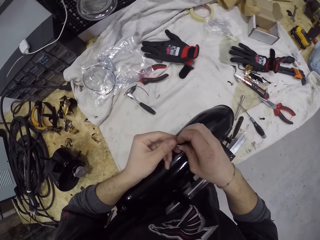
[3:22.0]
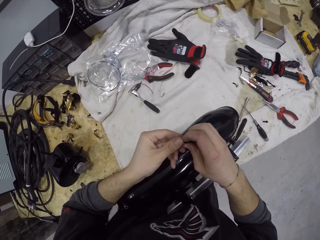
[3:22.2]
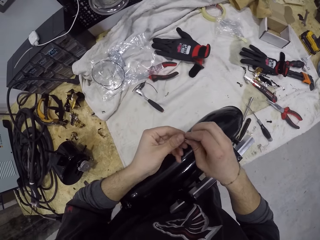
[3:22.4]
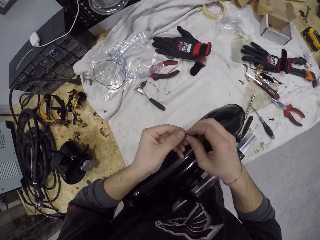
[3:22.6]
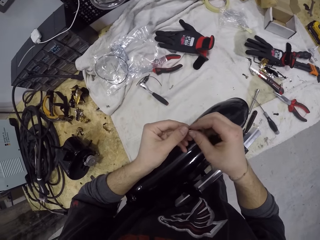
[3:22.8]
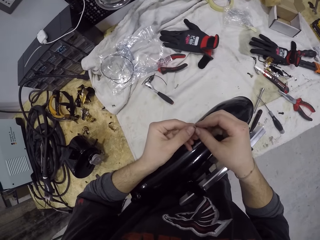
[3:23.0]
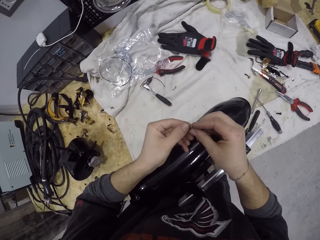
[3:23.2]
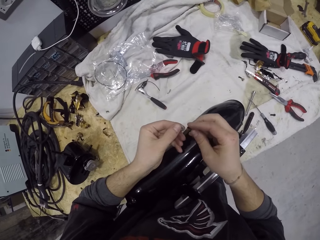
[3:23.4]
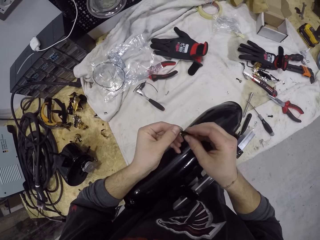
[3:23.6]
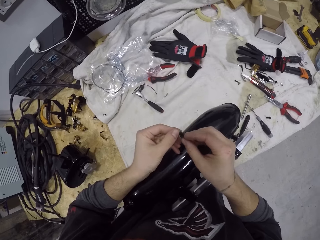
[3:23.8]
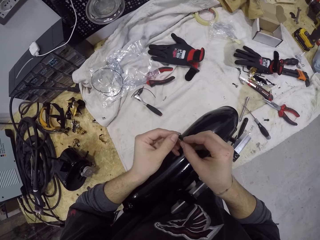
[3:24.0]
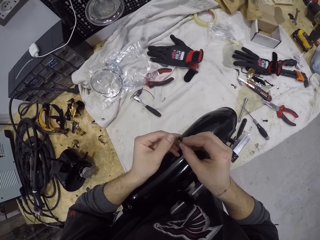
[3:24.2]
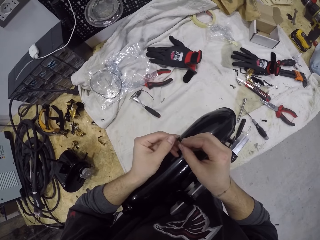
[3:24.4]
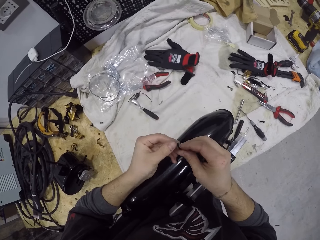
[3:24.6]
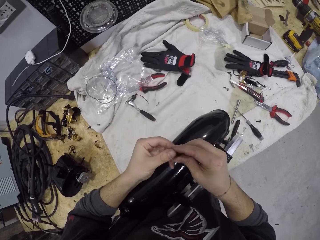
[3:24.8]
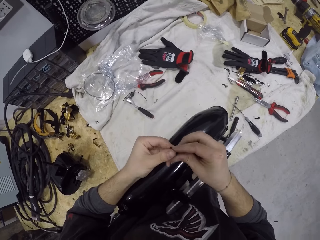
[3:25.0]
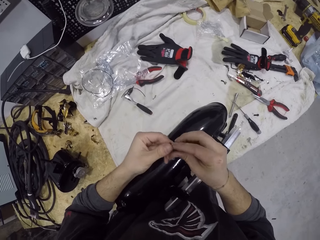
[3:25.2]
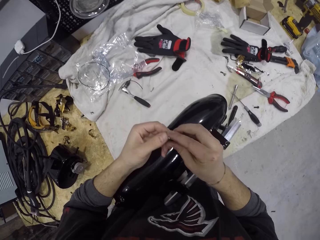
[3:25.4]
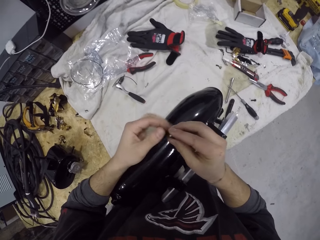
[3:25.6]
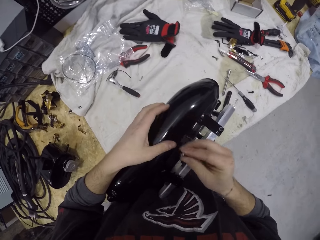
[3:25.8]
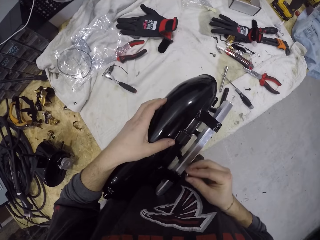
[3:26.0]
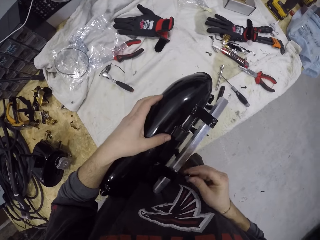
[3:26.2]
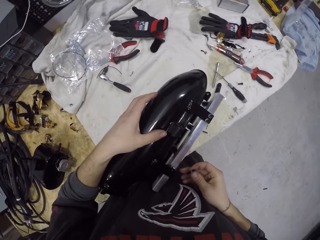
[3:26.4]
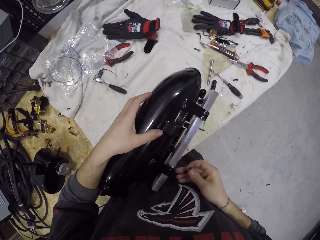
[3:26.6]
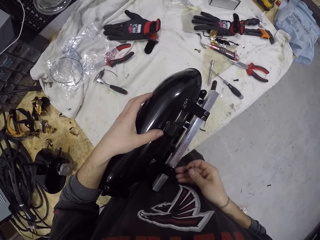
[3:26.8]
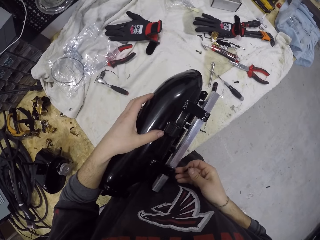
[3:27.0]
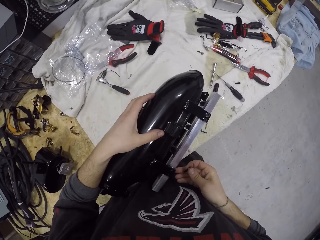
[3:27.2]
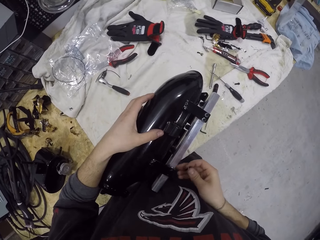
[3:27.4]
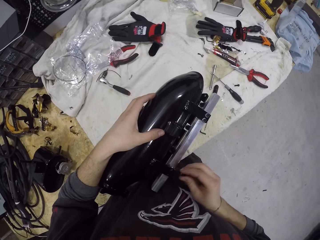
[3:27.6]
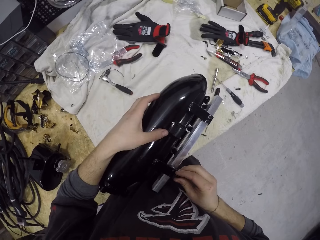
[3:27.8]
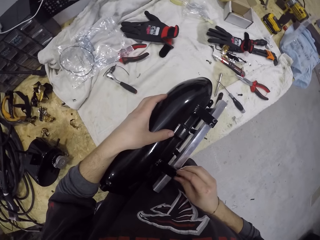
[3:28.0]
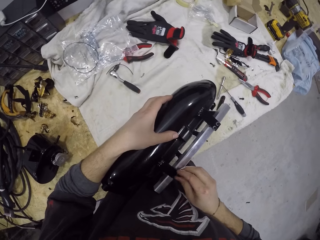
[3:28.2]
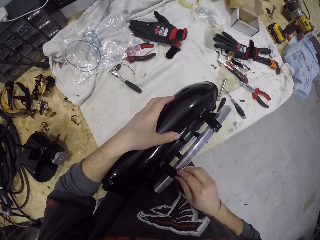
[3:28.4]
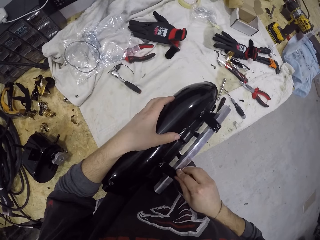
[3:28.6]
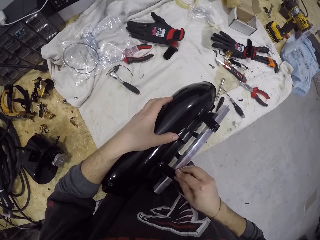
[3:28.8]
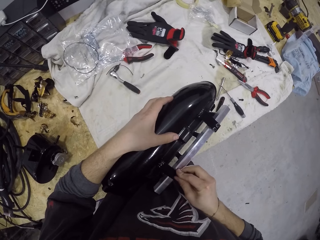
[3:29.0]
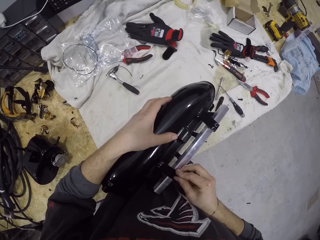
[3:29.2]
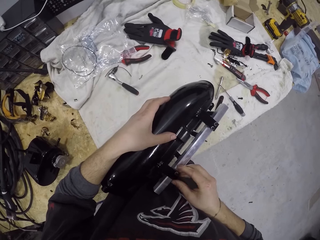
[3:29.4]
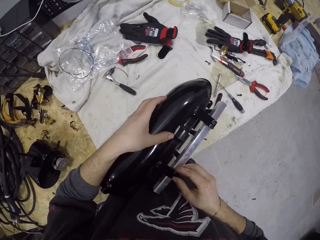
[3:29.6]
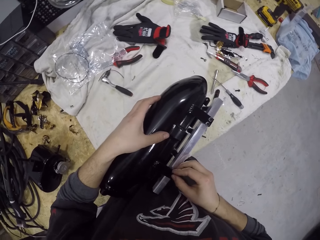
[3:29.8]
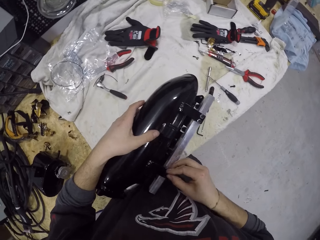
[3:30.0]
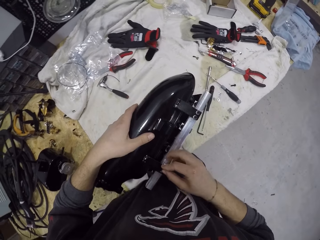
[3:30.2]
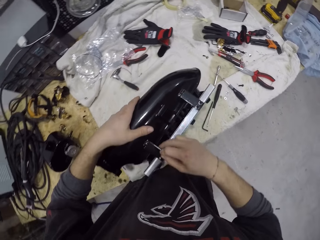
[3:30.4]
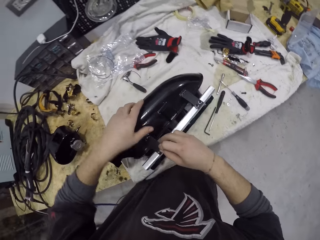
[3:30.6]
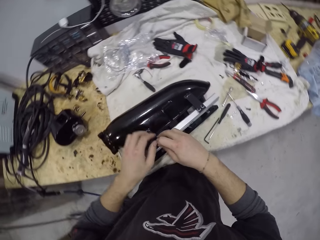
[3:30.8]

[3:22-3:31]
The camera wearer puts the screw in the nut with both hands. He fixes the screw and nut in a hole in the cylinder with his right hand. He puts the screw on something.

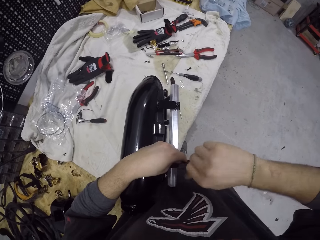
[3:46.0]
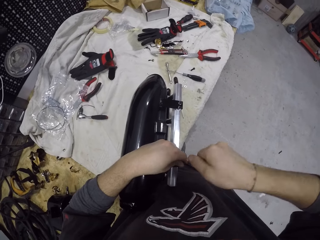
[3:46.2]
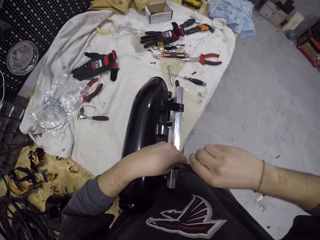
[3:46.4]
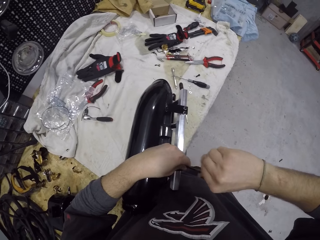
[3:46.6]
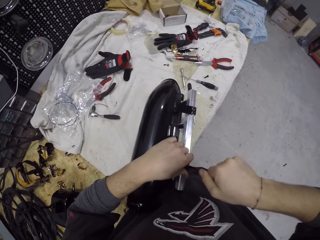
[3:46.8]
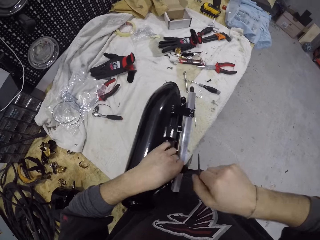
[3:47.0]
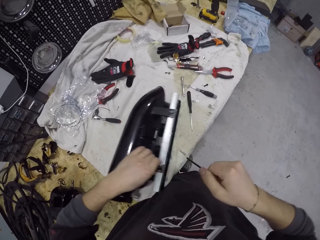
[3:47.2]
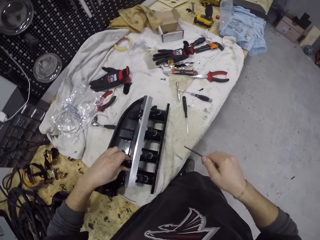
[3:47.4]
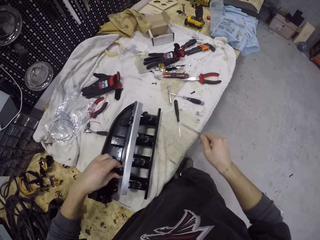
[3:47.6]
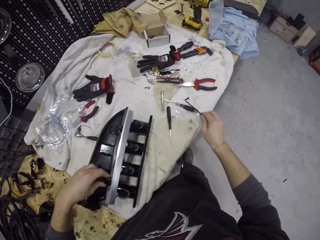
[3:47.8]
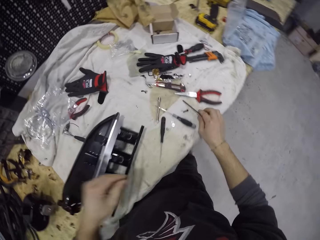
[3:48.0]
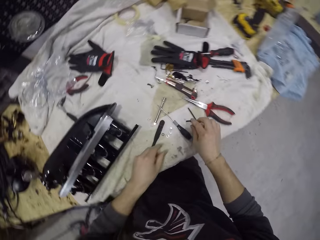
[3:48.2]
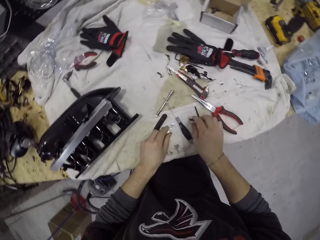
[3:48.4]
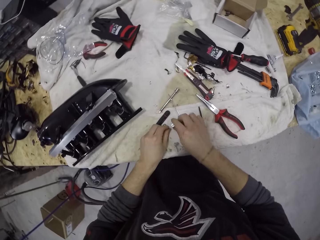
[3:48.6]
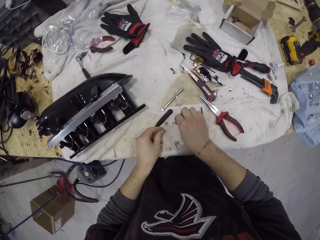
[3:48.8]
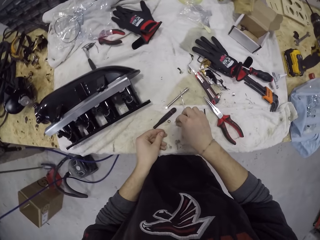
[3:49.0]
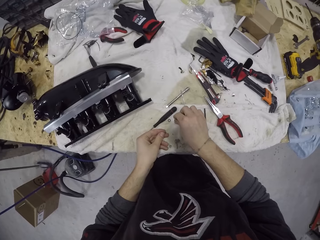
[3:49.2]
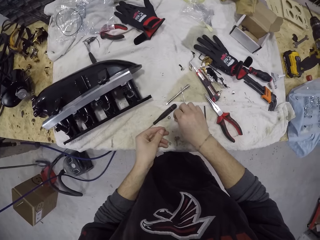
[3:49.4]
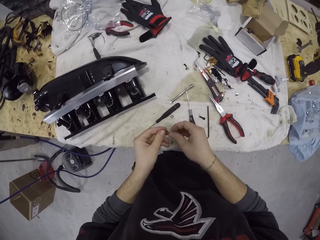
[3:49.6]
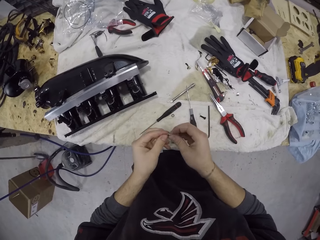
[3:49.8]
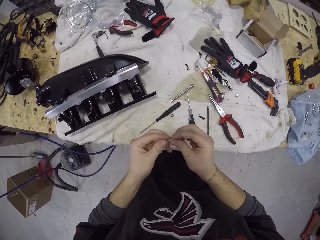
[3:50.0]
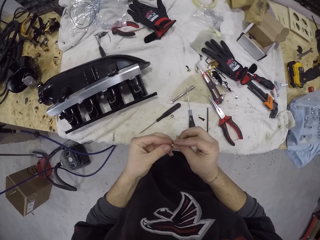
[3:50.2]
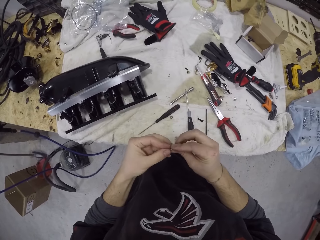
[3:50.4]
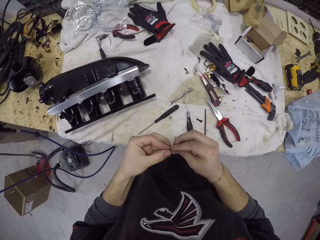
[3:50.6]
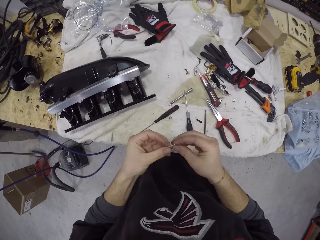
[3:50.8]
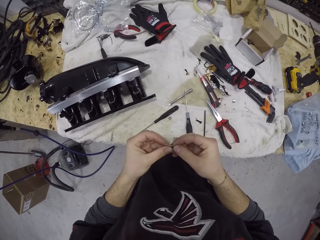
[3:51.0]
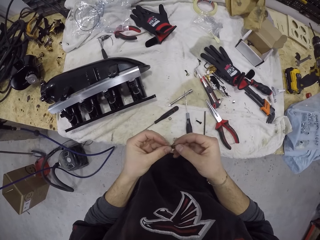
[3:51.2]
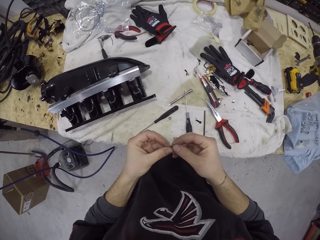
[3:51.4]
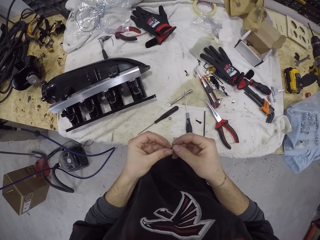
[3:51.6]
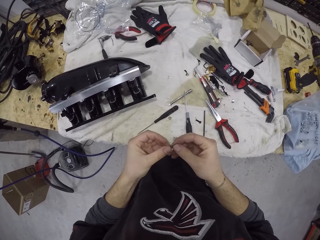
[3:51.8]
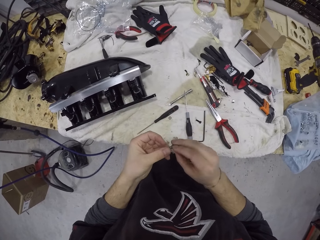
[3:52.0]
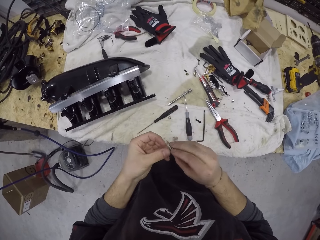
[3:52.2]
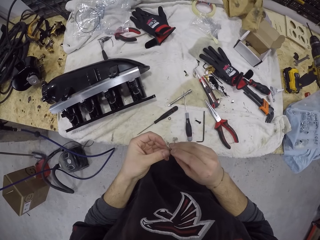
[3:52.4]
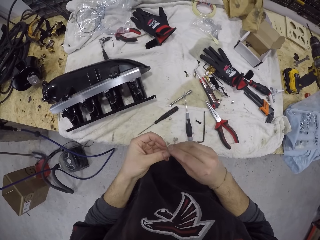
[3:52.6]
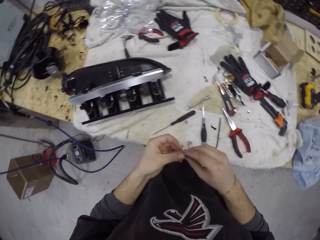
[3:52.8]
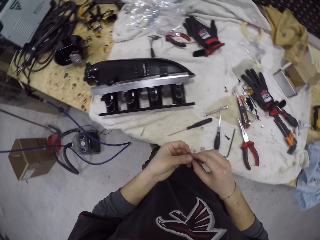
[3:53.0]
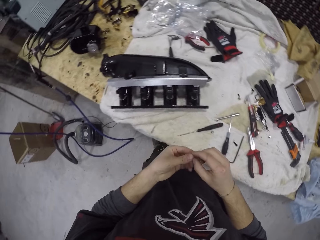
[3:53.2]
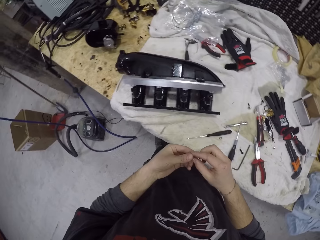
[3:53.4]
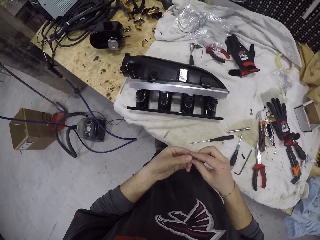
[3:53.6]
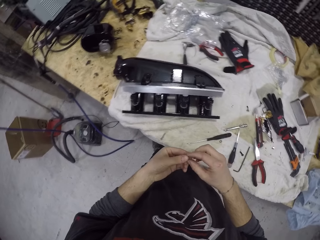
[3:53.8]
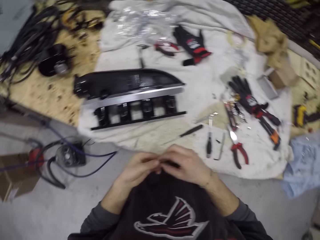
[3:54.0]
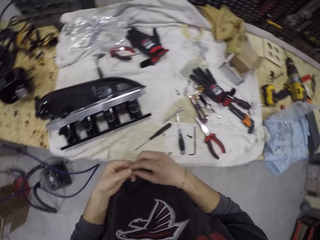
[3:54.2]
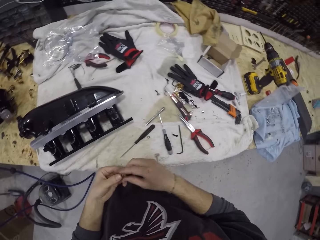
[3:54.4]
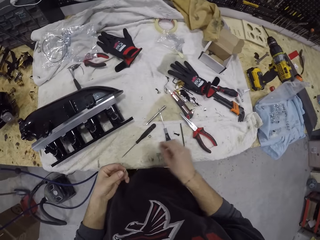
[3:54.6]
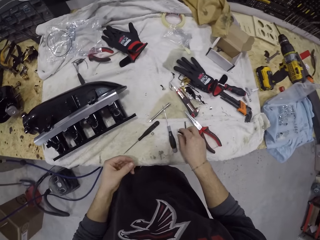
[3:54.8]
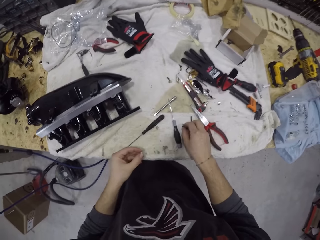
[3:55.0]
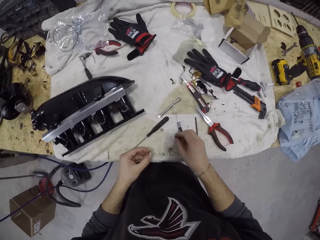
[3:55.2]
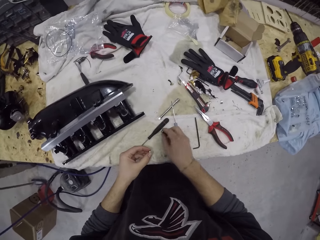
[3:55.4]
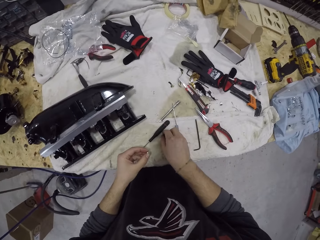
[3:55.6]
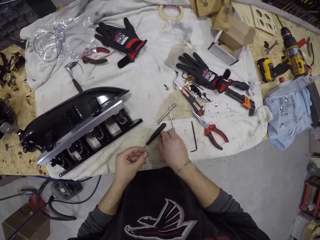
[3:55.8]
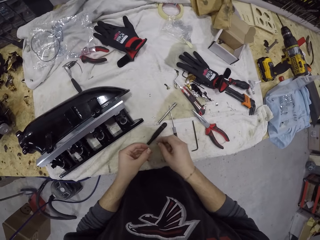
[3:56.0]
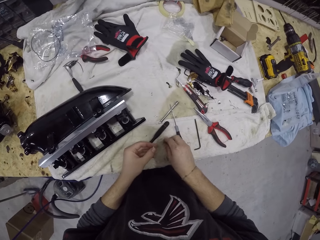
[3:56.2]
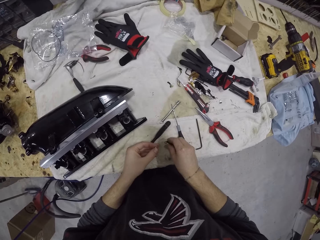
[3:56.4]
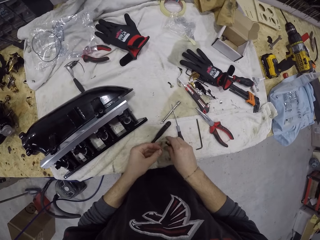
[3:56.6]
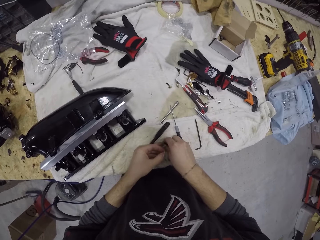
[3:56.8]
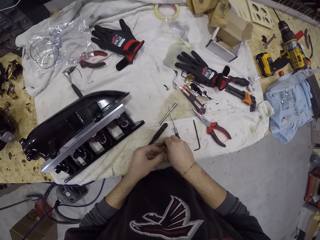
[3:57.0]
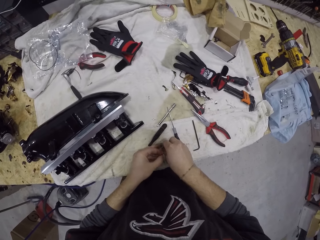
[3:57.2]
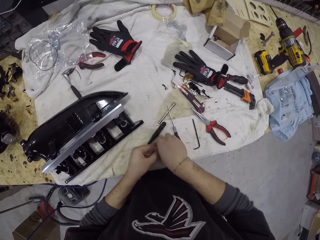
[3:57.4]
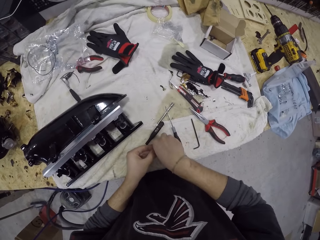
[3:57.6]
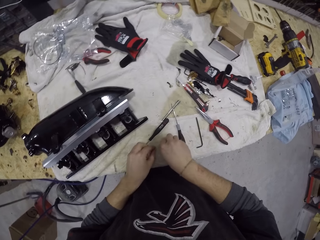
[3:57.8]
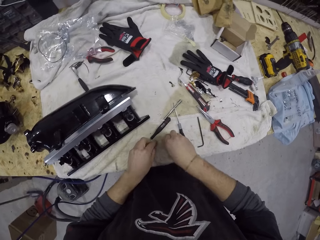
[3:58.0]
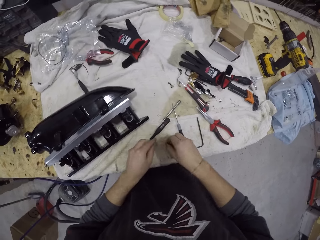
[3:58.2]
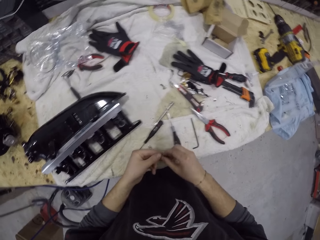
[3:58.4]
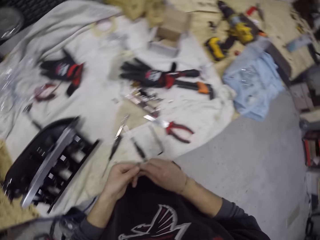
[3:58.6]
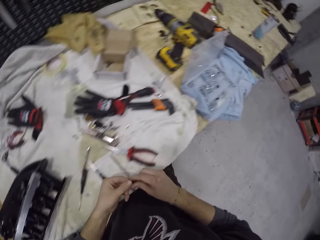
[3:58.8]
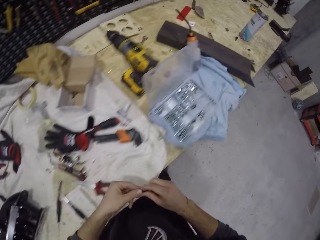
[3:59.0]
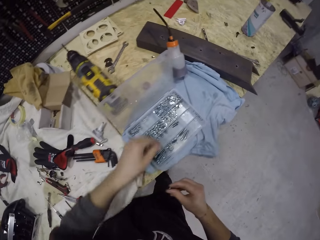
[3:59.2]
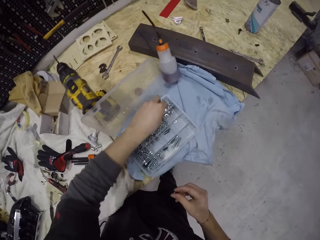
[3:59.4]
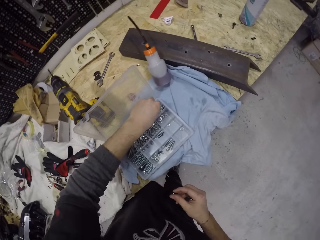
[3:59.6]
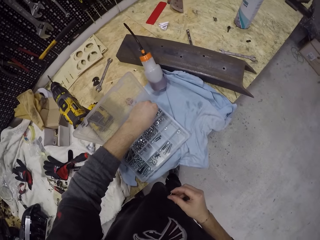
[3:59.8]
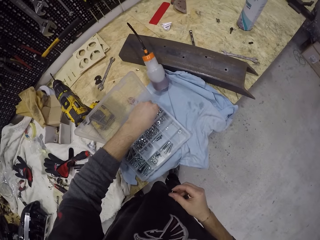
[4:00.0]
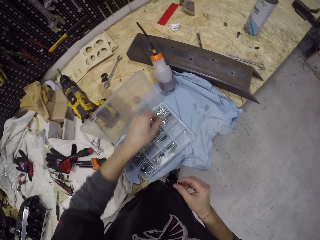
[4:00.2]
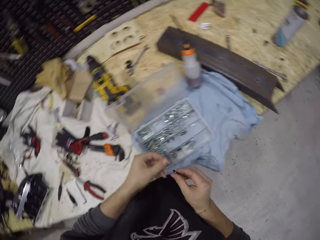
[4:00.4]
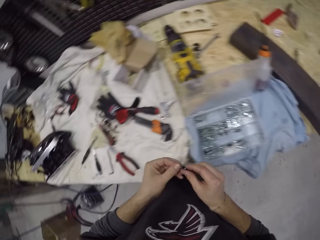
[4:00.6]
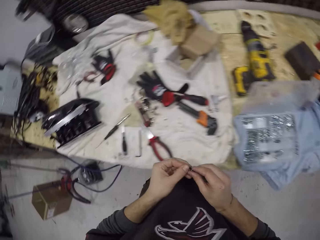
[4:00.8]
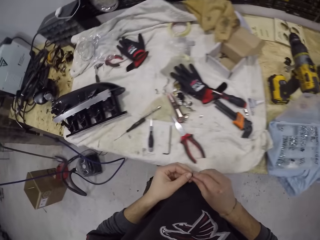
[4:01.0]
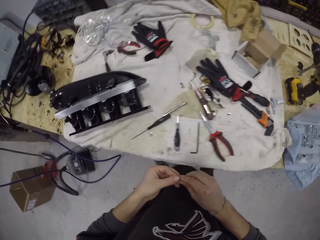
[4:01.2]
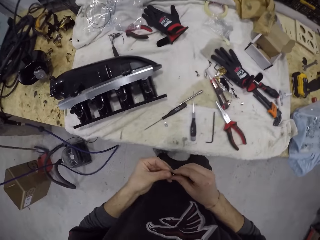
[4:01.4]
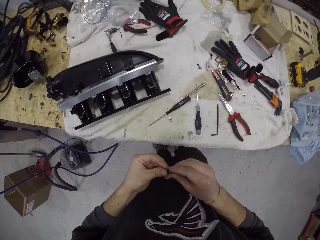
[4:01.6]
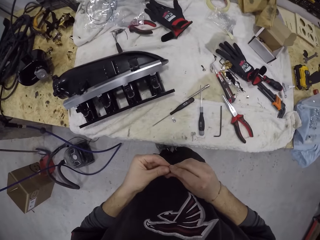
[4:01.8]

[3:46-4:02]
The camera wearer drops the screwdriver on the table from his right hand. He picks nuts from the table with both hands. He picks a screw. He picks a screw from the table with his right hand. He picks a nut from the table with both hands. He picks a nut from the toolbox with his left hand. He picks a screw.
